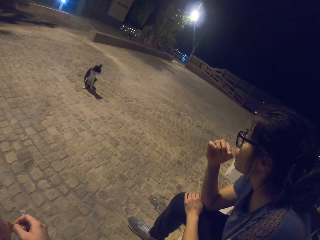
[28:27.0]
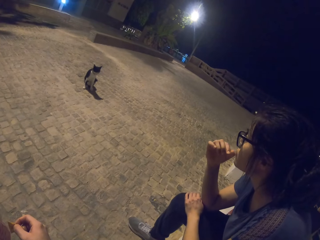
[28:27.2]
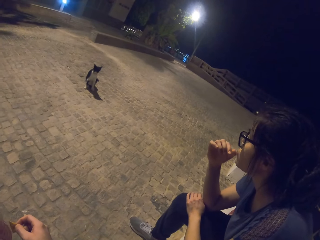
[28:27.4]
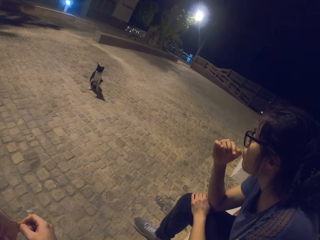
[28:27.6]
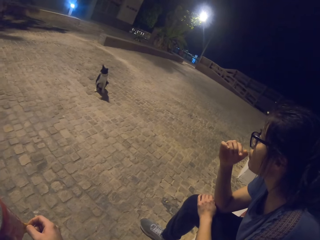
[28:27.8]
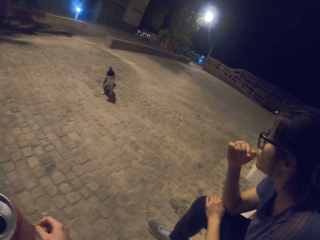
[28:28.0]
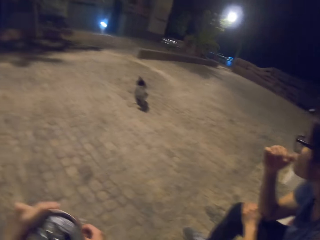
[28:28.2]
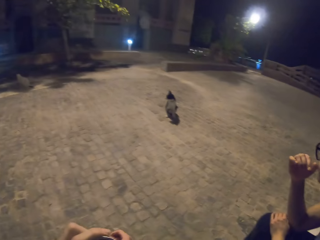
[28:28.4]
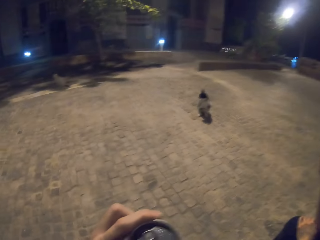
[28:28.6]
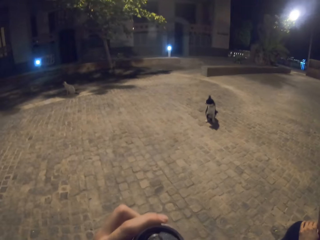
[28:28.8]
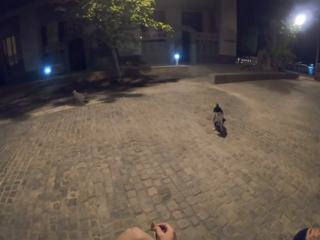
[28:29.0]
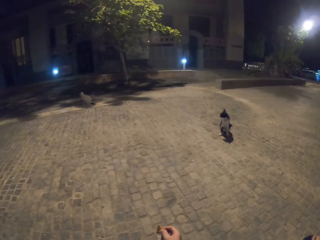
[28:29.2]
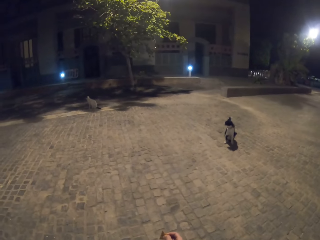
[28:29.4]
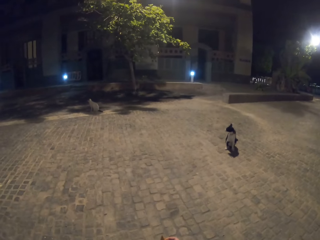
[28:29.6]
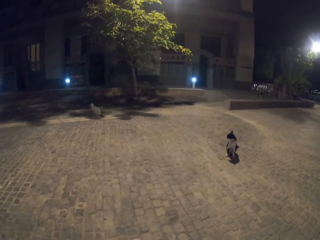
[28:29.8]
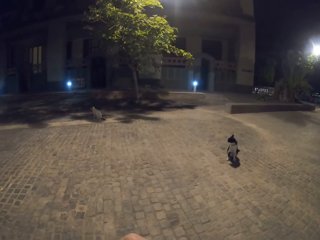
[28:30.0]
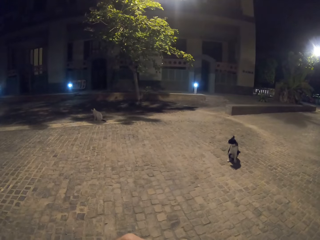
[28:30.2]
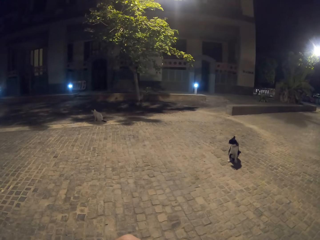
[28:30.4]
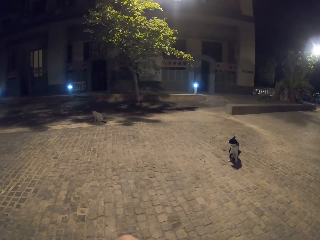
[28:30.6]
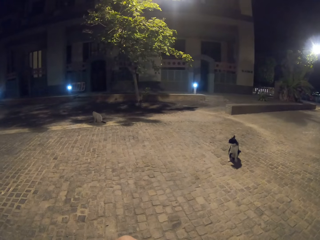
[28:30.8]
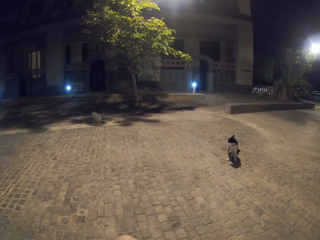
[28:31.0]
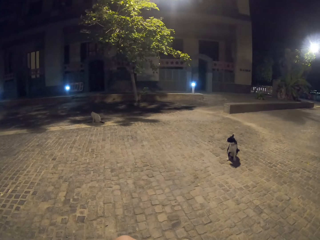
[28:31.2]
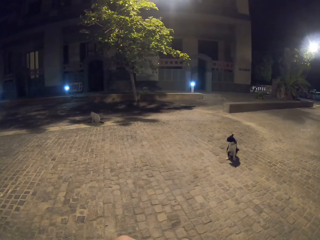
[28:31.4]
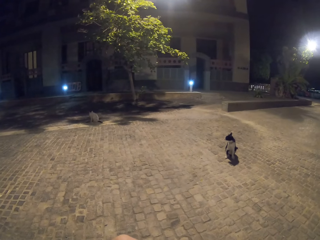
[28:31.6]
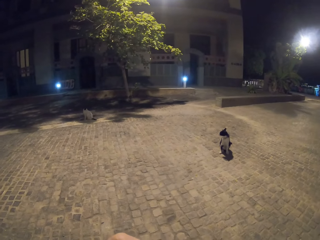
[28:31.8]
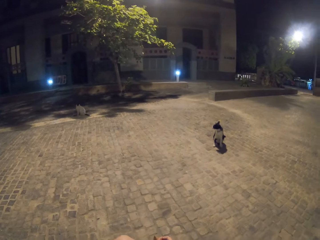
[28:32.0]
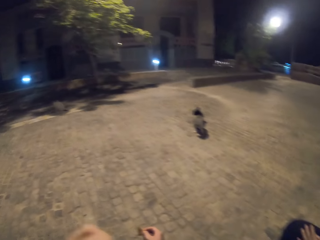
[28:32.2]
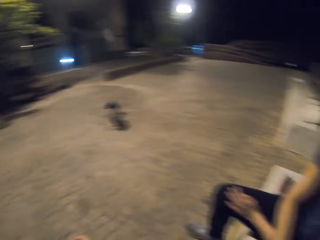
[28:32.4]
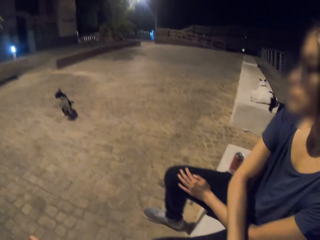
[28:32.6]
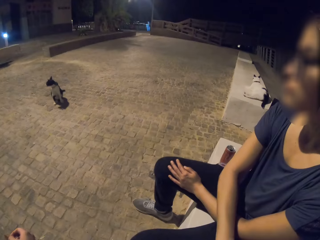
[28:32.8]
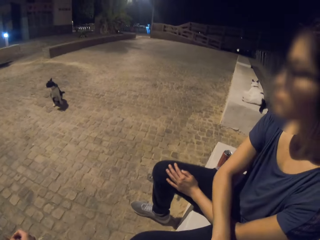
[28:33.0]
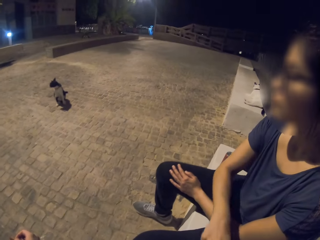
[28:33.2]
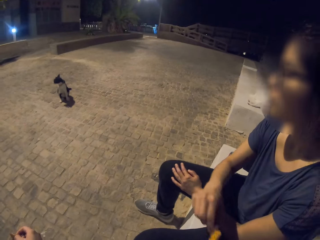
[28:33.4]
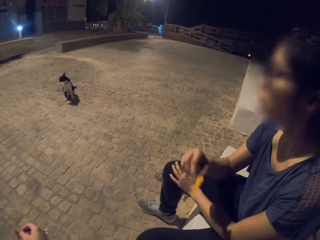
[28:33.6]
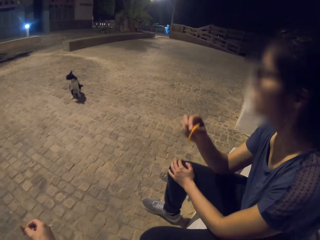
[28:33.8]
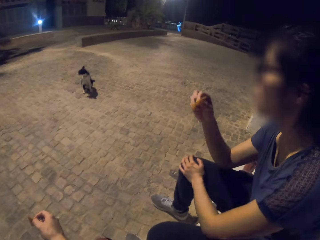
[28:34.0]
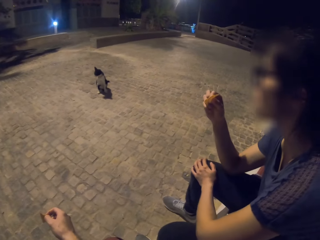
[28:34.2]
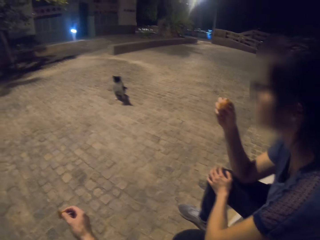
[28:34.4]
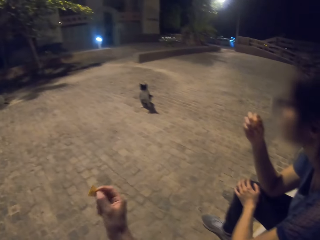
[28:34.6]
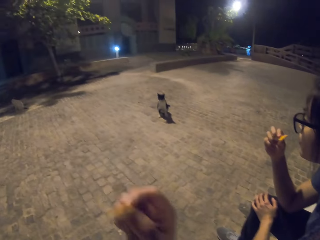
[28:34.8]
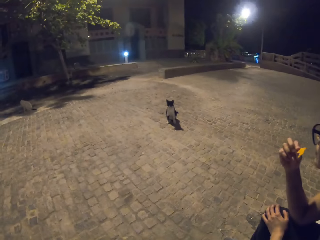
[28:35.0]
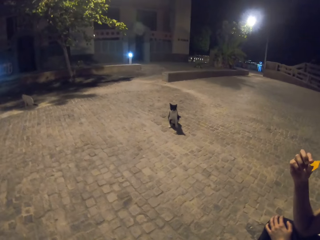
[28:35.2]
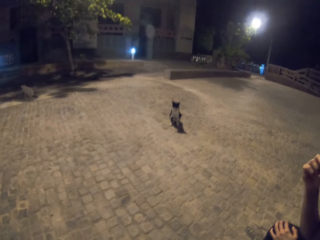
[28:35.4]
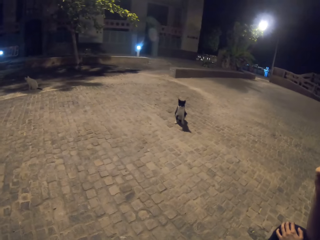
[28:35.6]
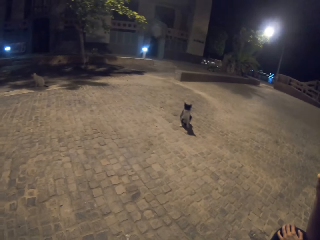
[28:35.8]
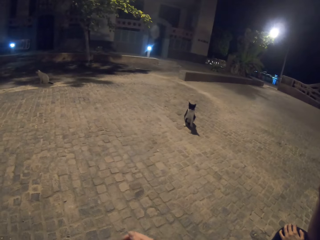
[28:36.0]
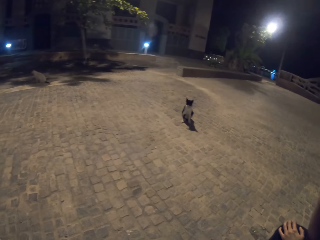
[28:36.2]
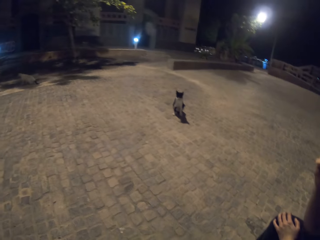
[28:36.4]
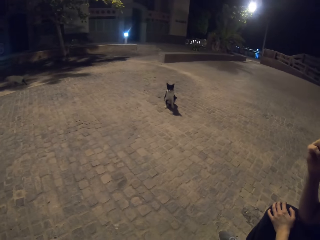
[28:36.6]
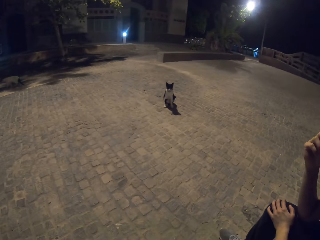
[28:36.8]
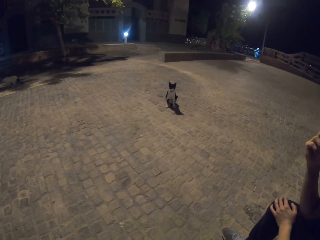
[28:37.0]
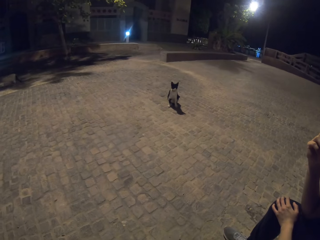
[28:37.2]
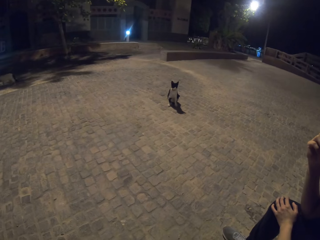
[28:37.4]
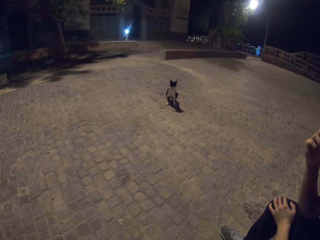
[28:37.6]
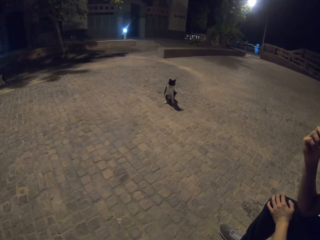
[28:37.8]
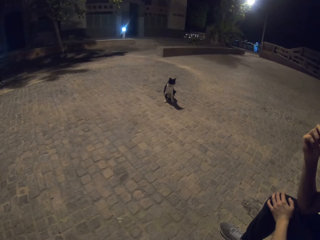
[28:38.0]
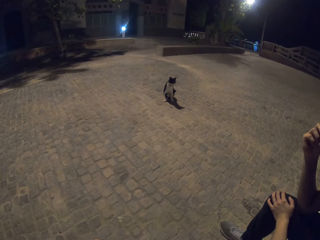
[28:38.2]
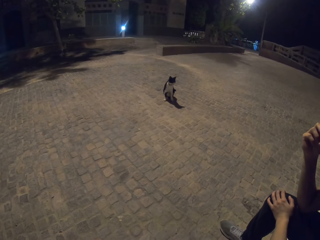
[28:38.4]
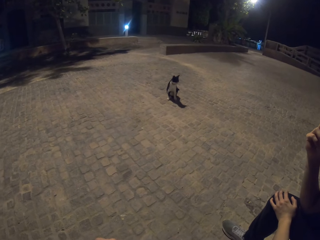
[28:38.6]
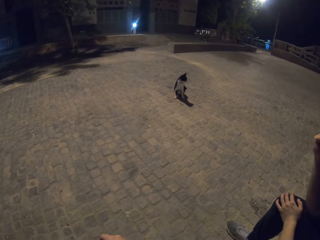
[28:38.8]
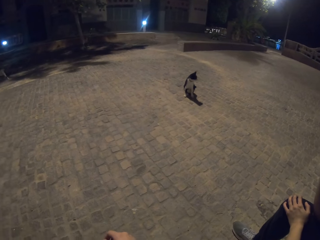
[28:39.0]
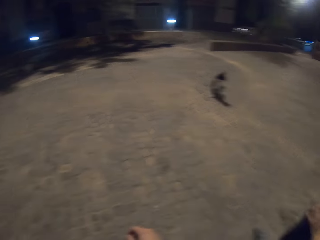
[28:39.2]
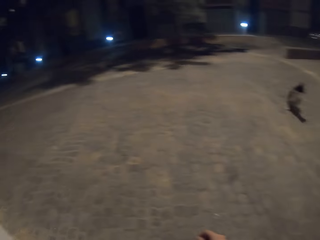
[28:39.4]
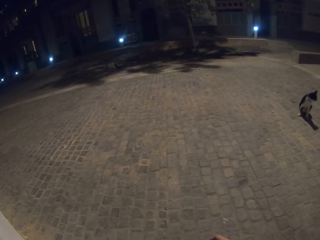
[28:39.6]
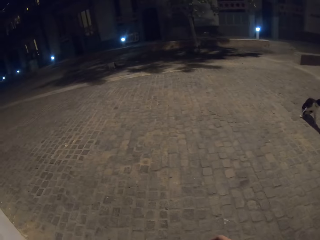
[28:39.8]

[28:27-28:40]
A lady bites a crisp. The camera wearer looks around the cabro blocks. They look at the lady. The lady takes a crisp. The lady bites the crisp.

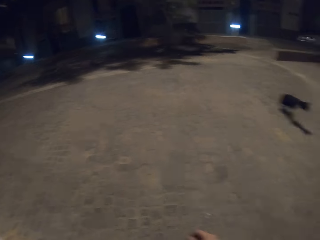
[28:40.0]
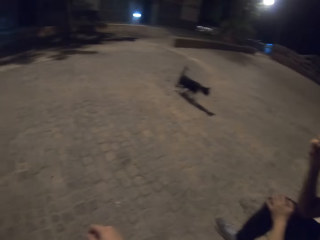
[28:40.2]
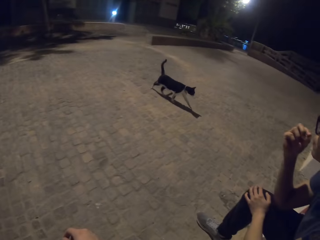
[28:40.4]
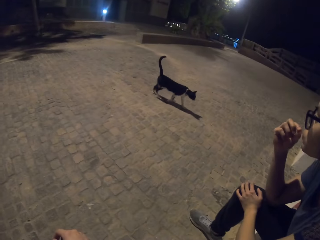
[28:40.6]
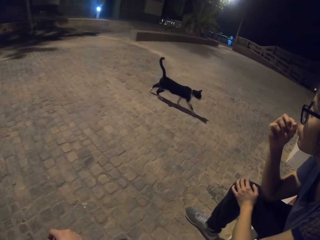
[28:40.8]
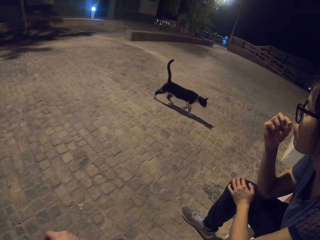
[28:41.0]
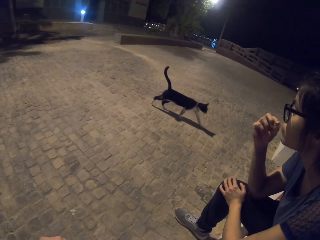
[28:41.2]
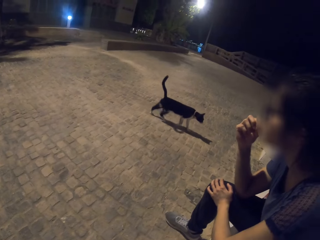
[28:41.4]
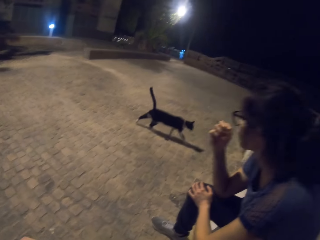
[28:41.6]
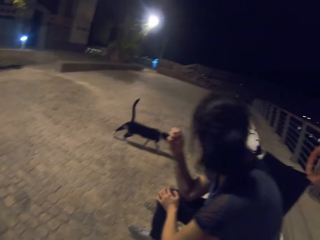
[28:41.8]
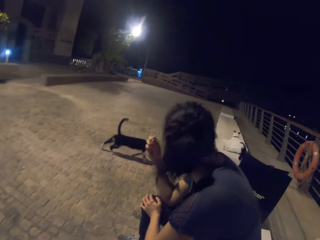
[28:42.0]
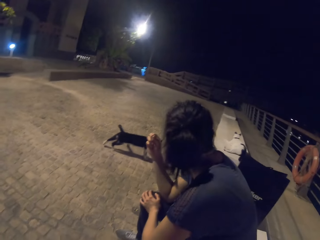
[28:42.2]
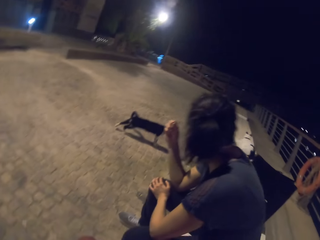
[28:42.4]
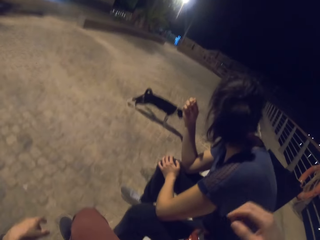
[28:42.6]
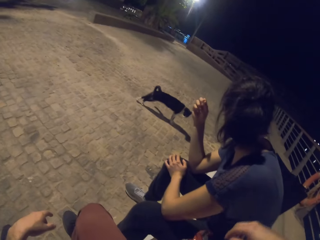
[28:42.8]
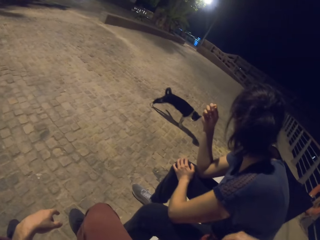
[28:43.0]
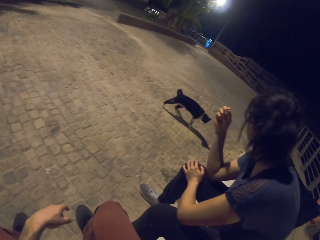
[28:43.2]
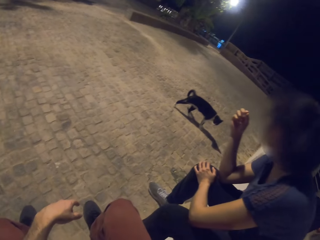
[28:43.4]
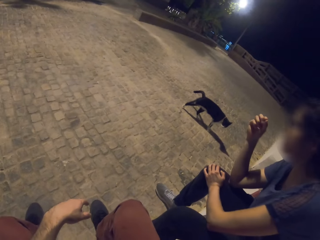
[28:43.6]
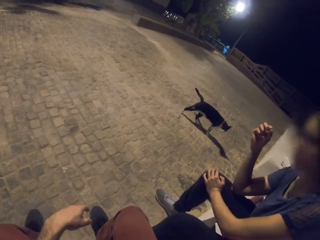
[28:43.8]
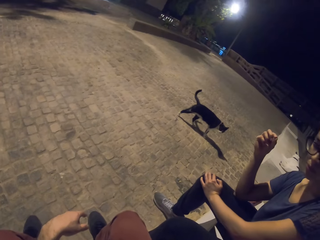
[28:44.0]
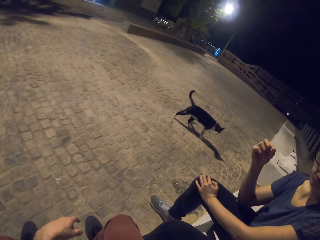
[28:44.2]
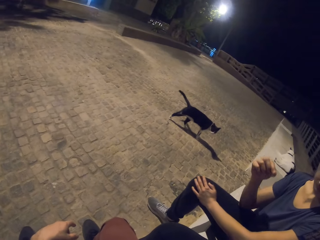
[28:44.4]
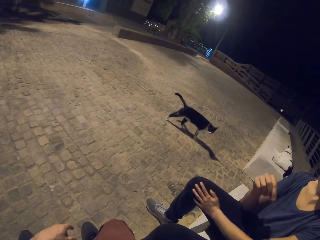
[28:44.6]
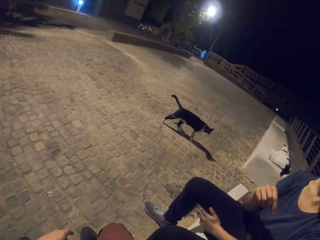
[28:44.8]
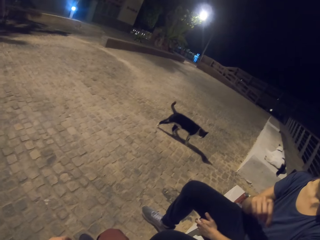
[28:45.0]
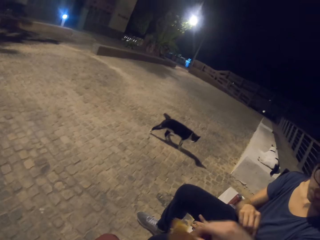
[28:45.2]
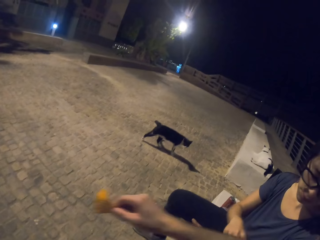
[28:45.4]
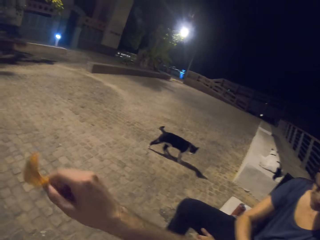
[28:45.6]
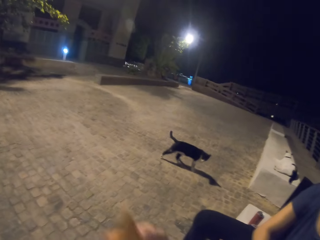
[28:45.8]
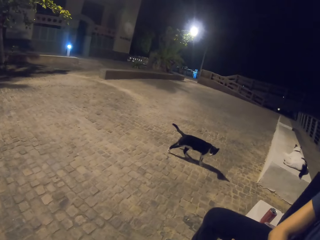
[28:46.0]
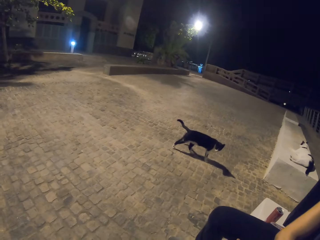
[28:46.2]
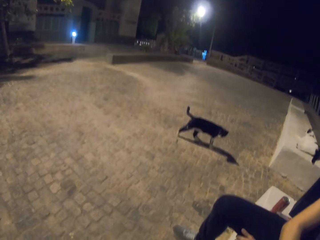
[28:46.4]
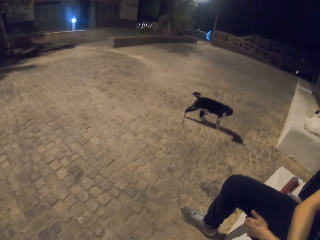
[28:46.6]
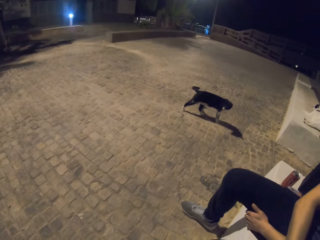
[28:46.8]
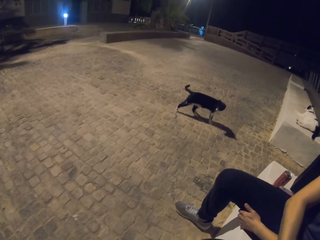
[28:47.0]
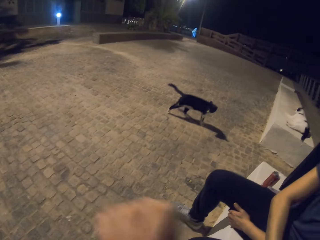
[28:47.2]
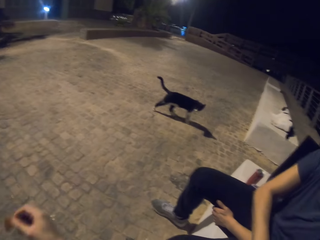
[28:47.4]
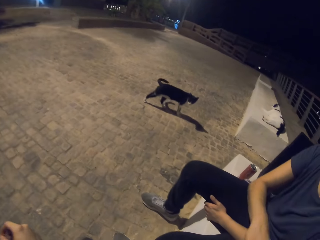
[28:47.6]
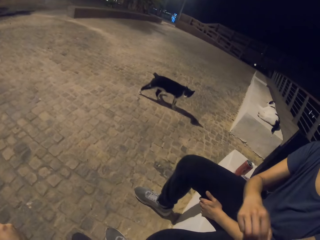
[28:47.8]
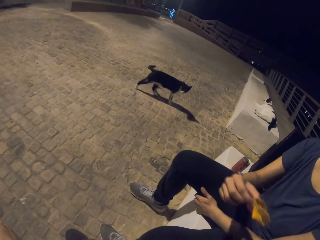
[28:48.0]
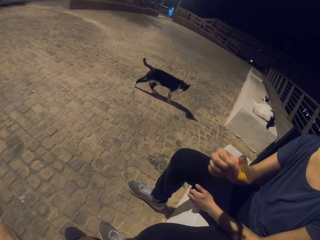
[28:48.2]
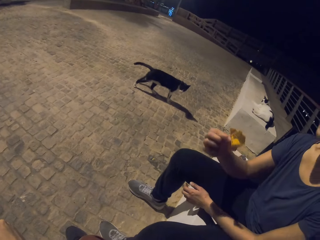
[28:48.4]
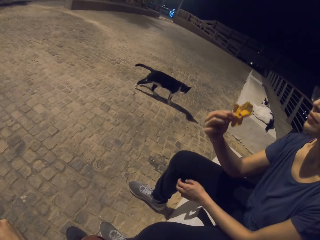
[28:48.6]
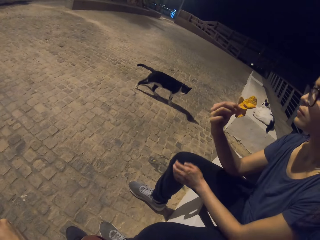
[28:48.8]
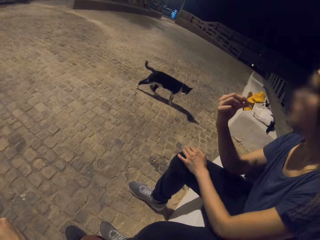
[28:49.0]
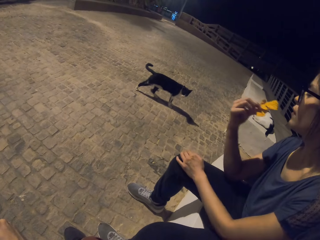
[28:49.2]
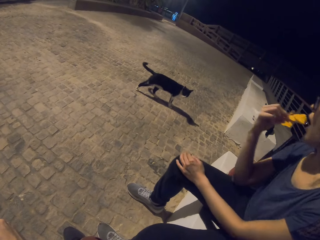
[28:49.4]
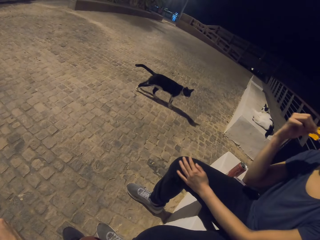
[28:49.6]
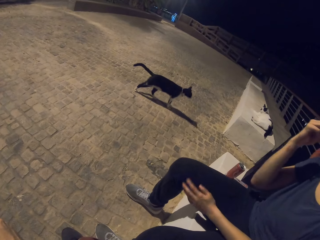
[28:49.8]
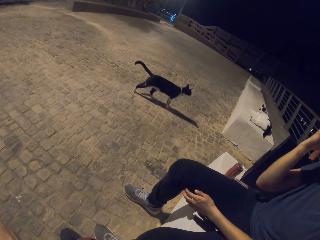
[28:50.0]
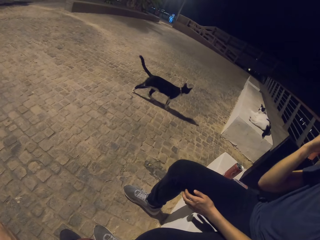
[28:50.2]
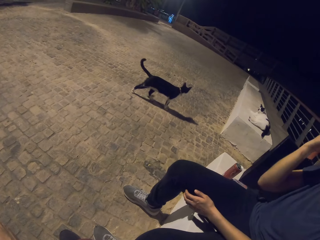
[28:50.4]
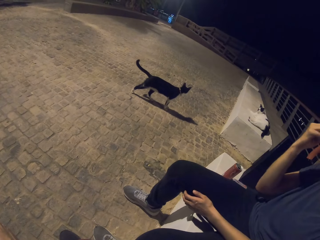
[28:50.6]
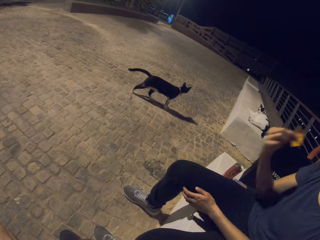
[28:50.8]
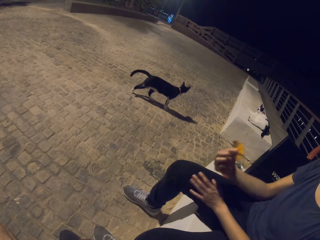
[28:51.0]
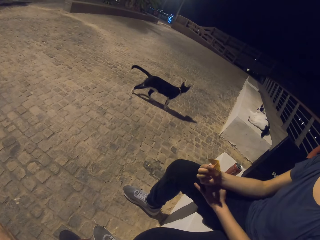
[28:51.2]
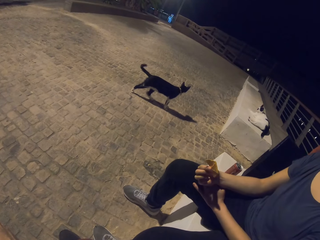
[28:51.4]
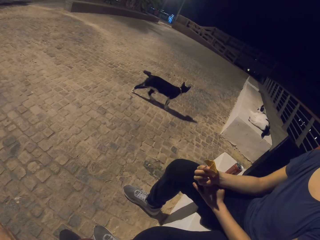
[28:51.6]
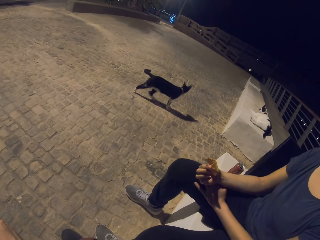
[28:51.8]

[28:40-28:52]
The camera wearer moves his hand. He takes a crisp. A lady takes crisps. The lady bites the crisps.
